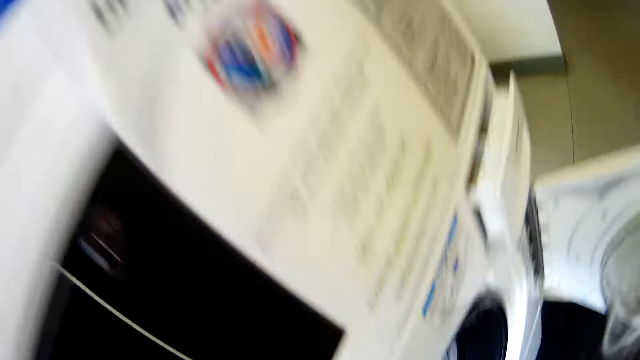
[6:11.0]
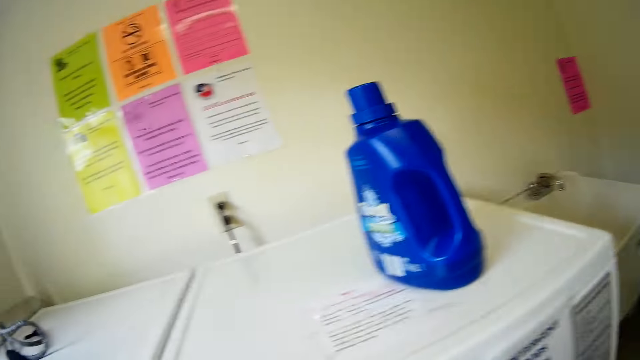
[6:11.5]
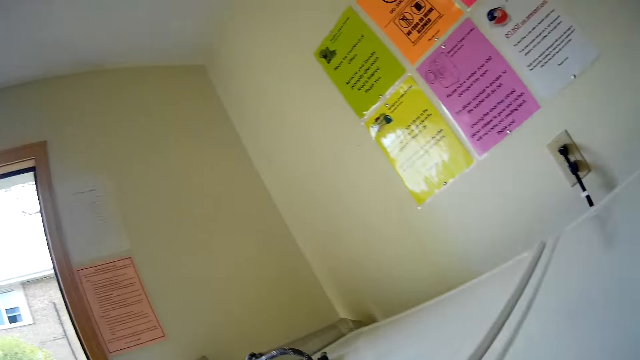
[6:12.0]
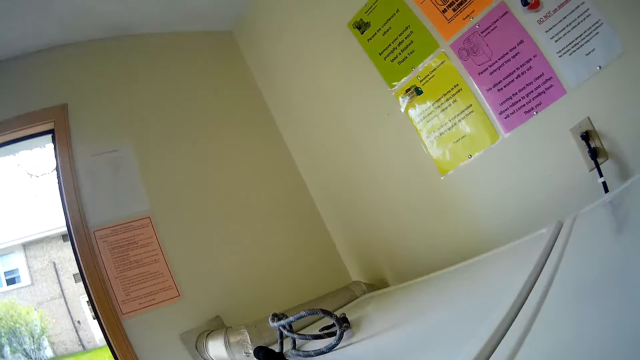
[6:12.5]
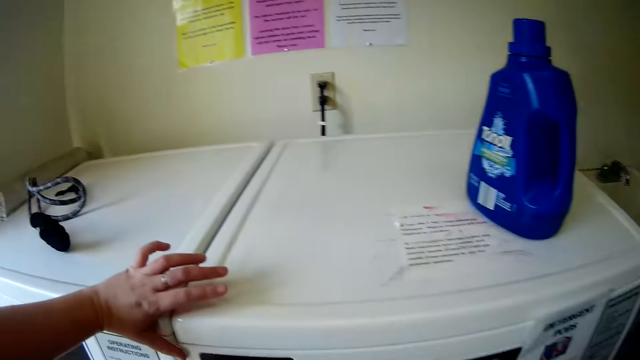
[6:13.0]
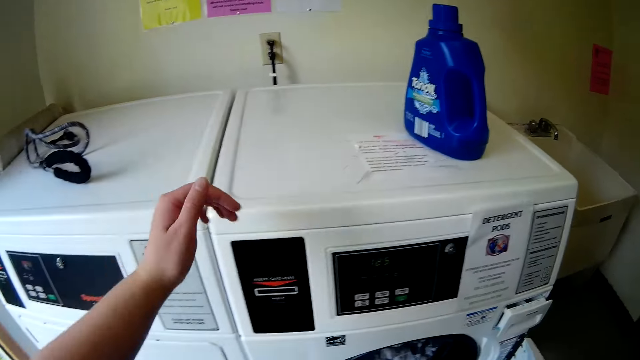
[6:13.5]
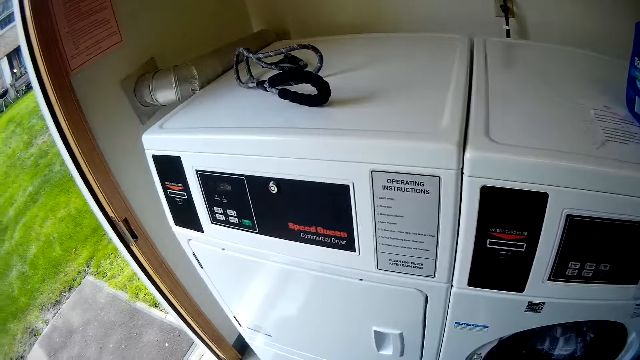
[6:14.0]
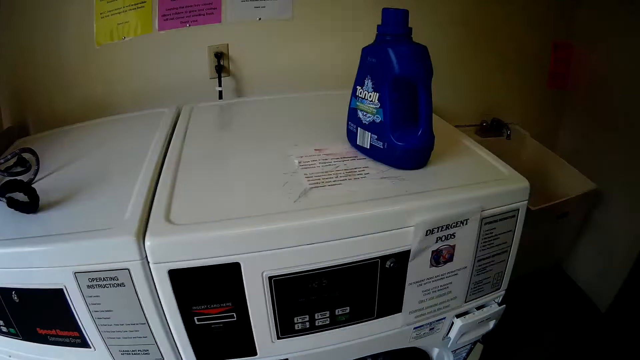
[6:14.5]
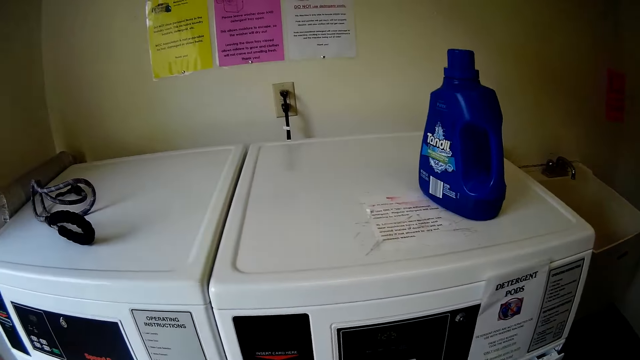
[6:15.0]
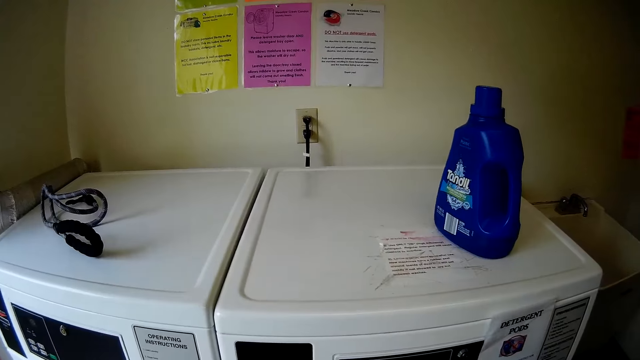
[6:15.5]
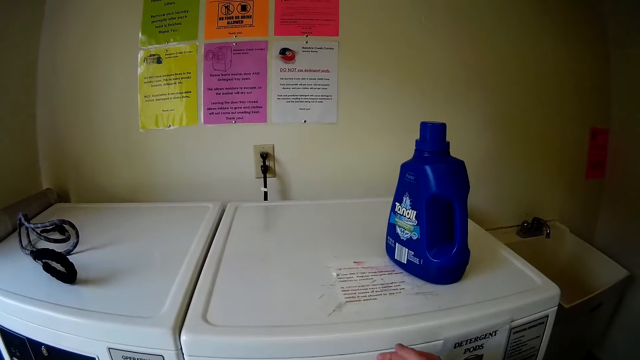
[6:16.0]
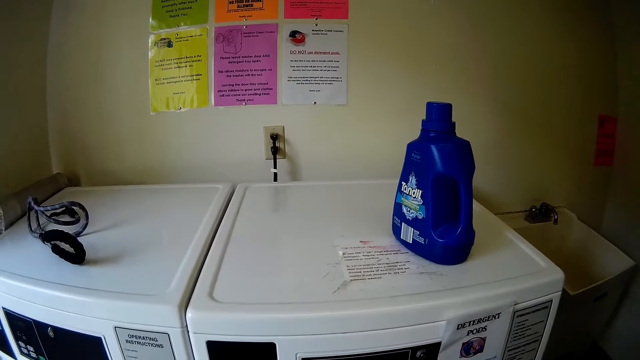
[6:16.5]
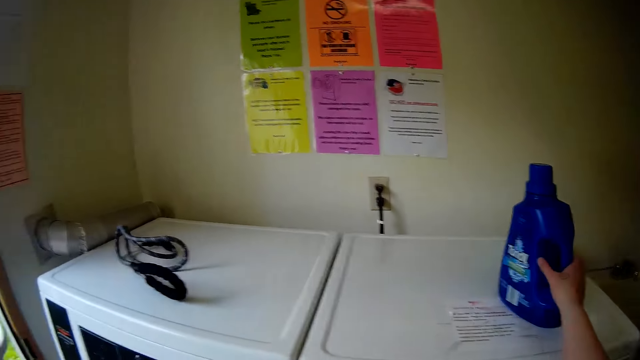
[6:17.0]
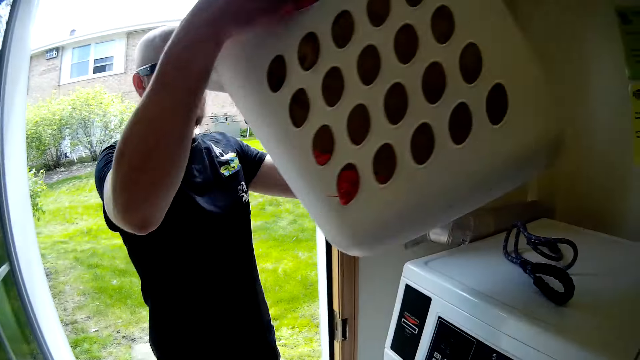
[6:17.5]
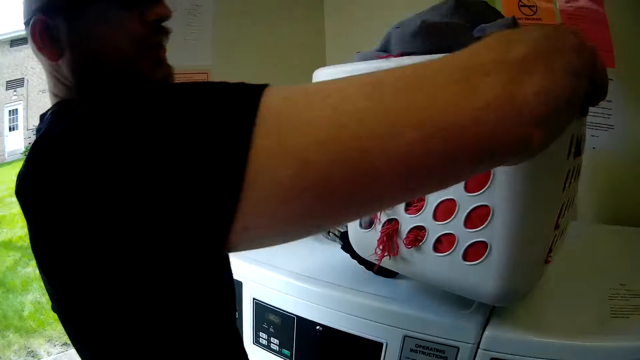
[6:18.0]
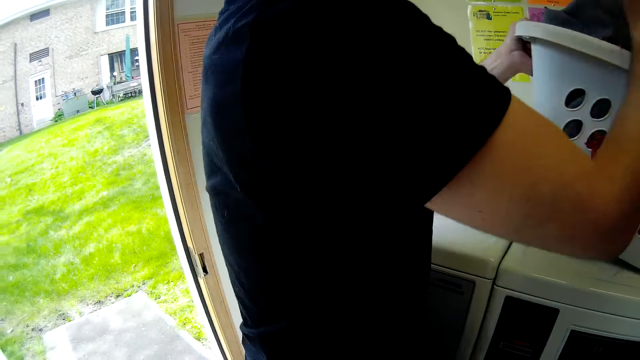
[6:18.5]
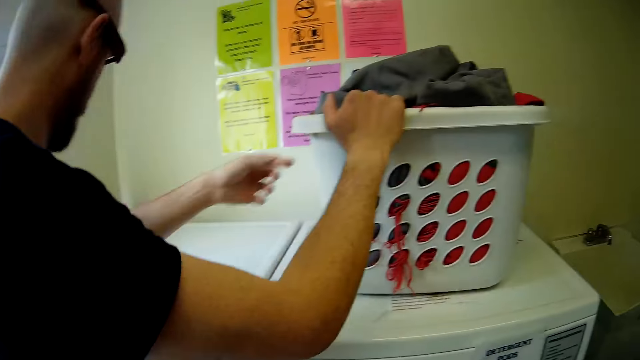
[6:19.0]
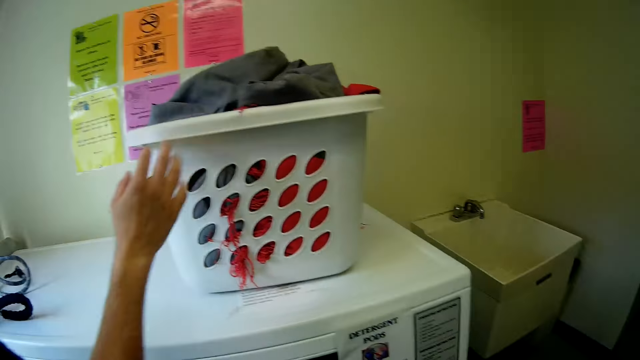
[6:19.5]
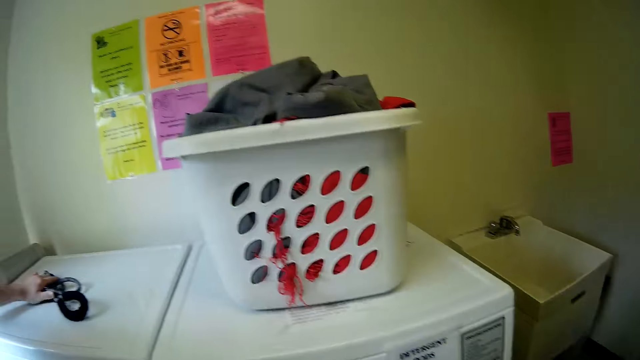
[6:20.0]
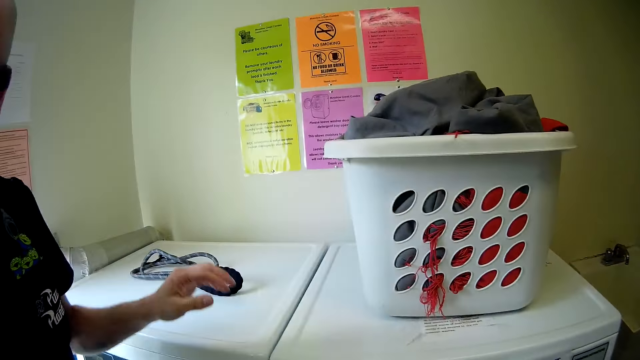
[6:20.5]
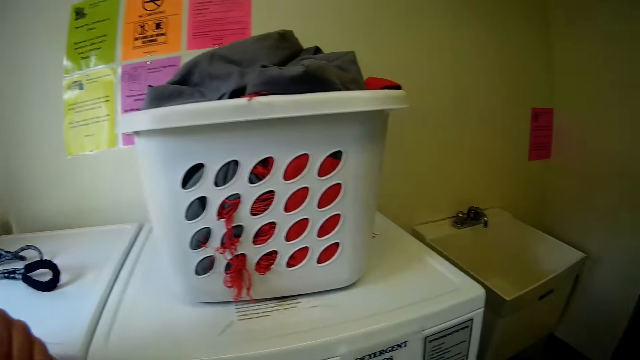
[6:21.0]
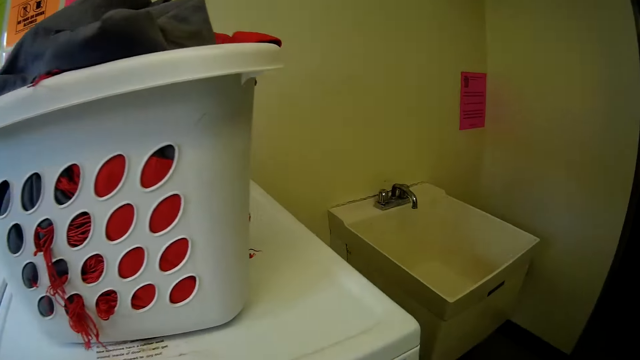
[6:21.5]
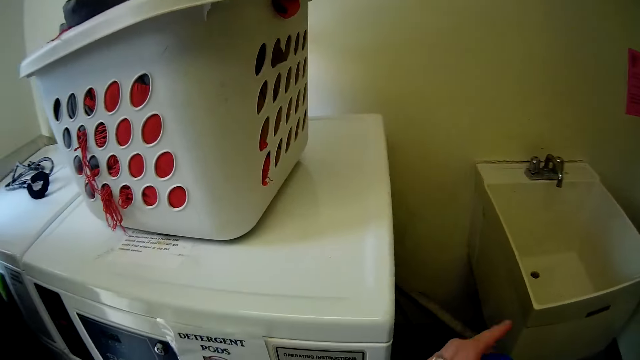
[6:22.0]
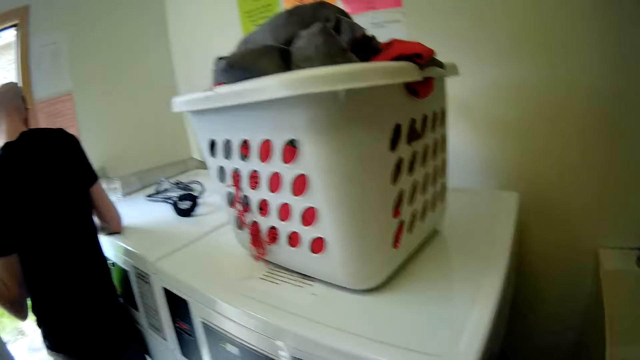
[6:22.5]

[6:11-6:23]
The camera wearer looks around. She removes the hand on the washing machine. She looks around. She picks a jerry can on top of the washing machine with her right hand. She touches the jerry can on the washing machine. The man walks into the laundry with the basket of cloths in both hands. The camera wearer talks to the man. The man puts the laundry plastic basket on the washing machine. The man moves a dog leash on the washing machine.

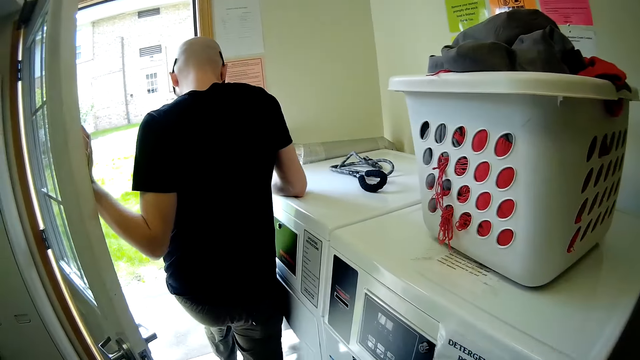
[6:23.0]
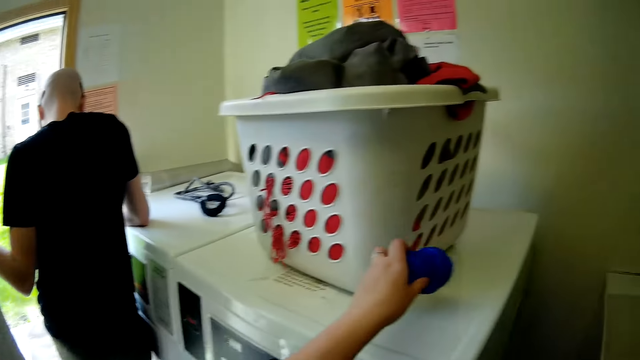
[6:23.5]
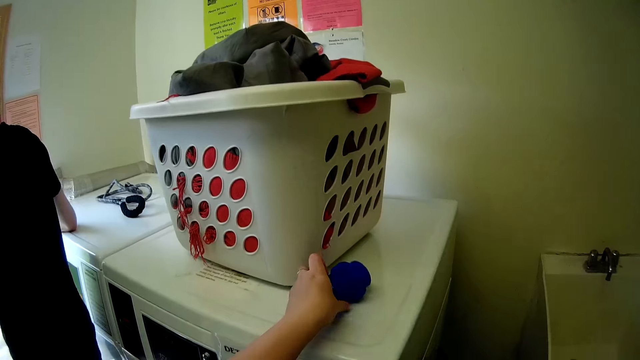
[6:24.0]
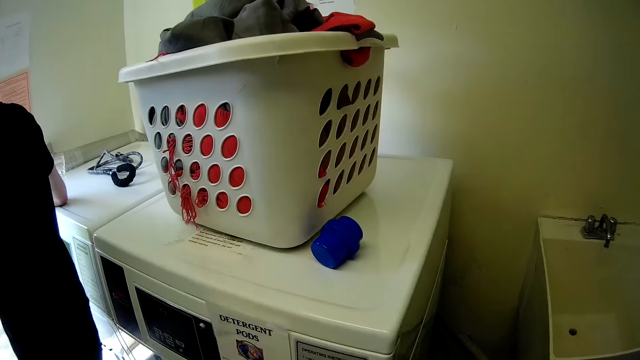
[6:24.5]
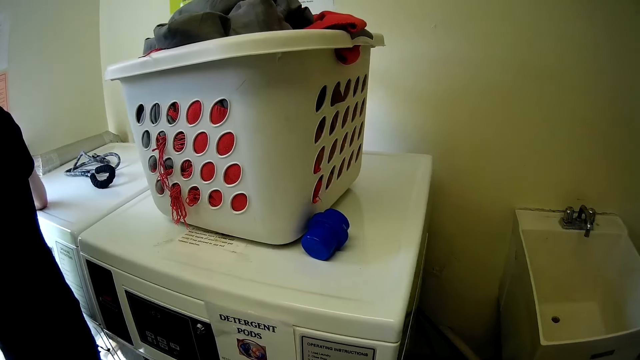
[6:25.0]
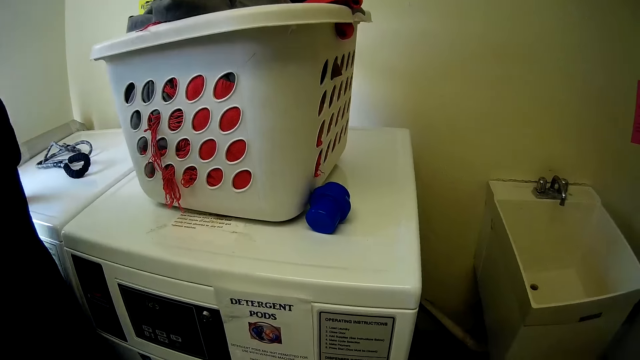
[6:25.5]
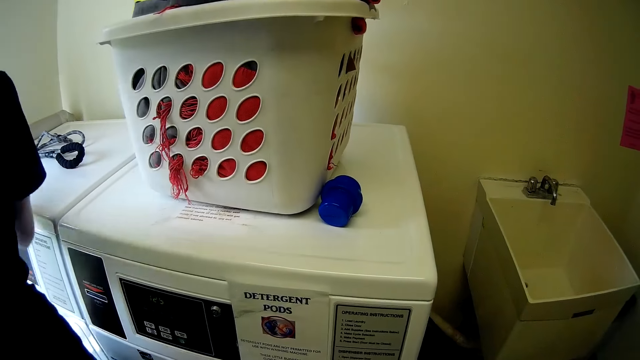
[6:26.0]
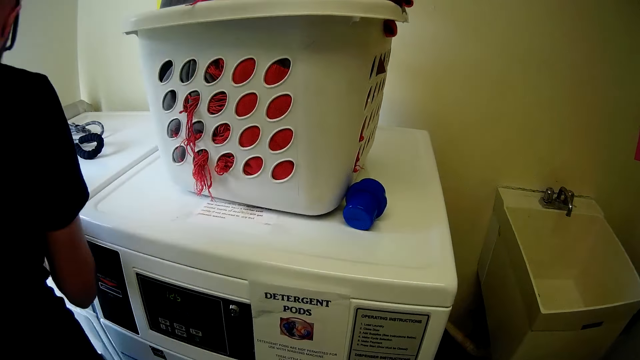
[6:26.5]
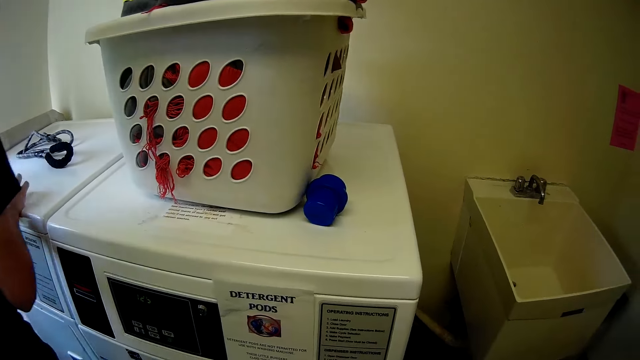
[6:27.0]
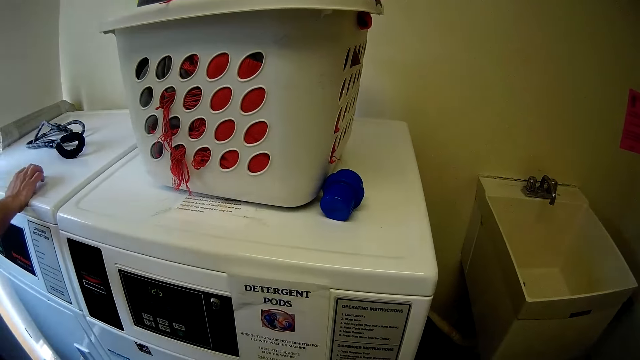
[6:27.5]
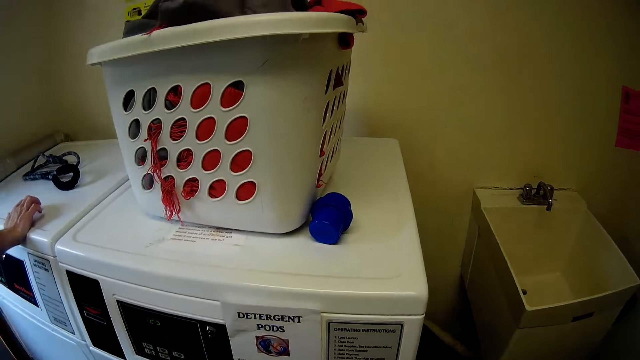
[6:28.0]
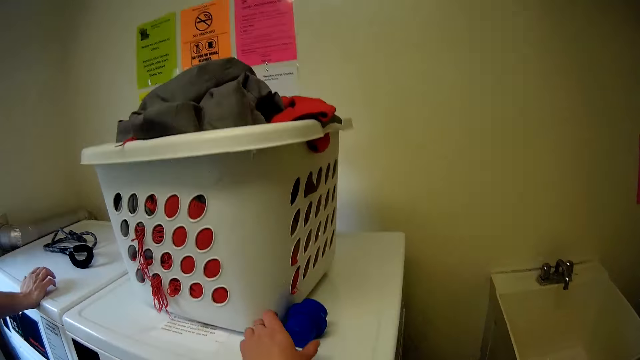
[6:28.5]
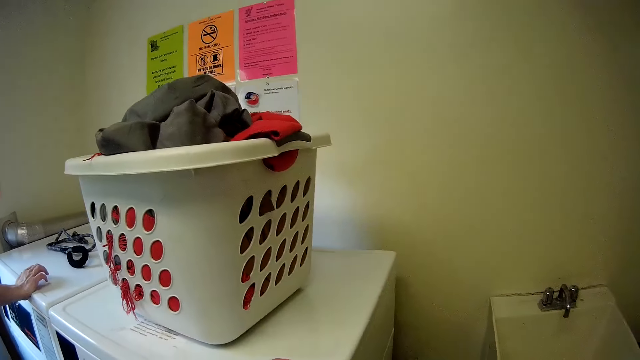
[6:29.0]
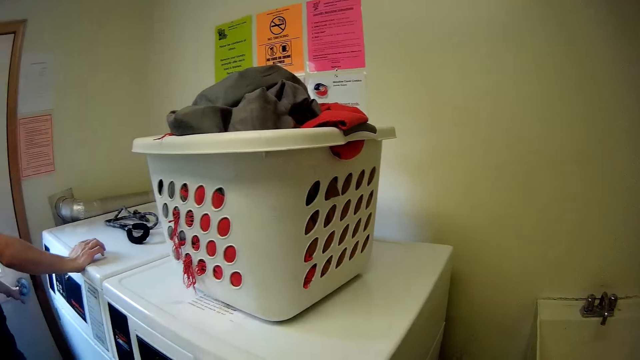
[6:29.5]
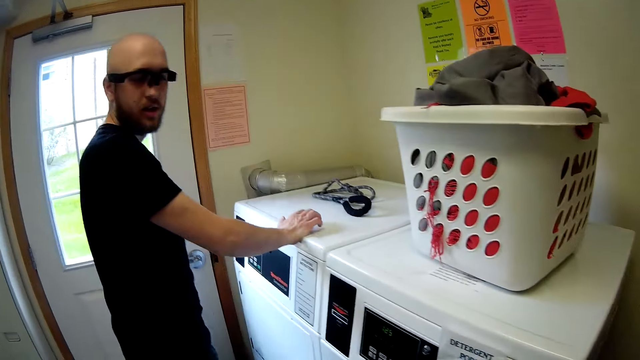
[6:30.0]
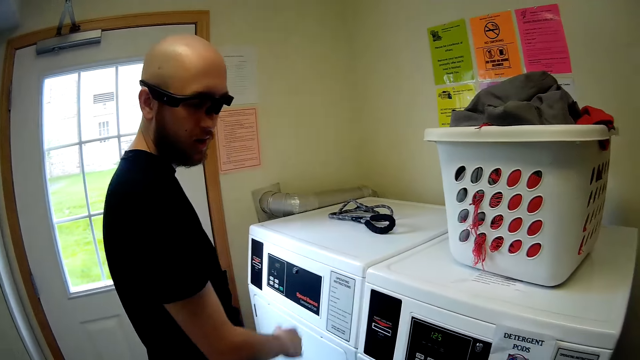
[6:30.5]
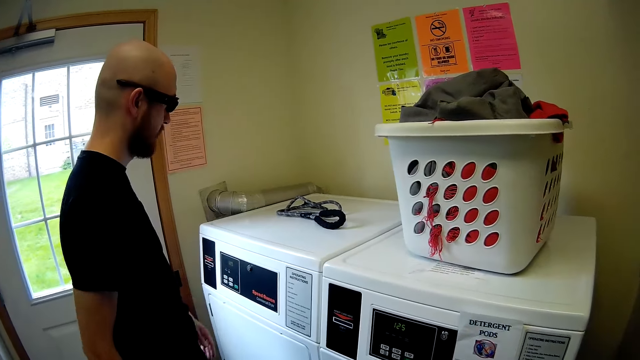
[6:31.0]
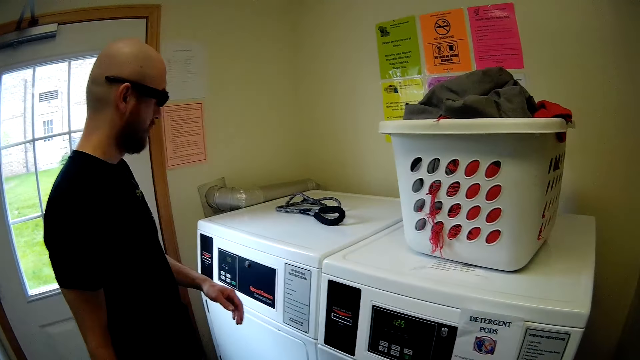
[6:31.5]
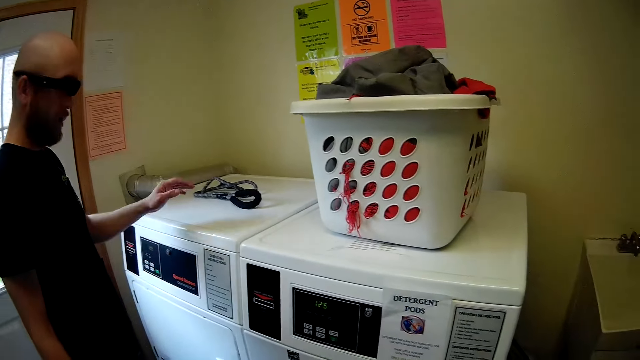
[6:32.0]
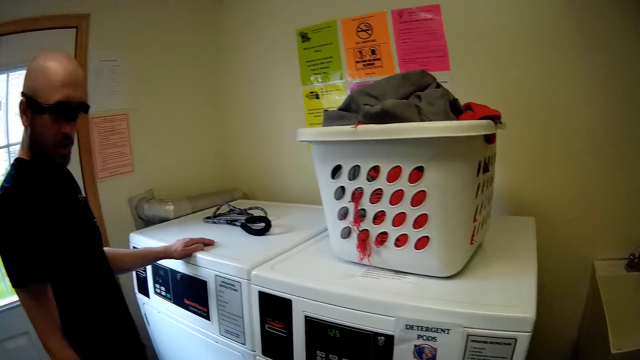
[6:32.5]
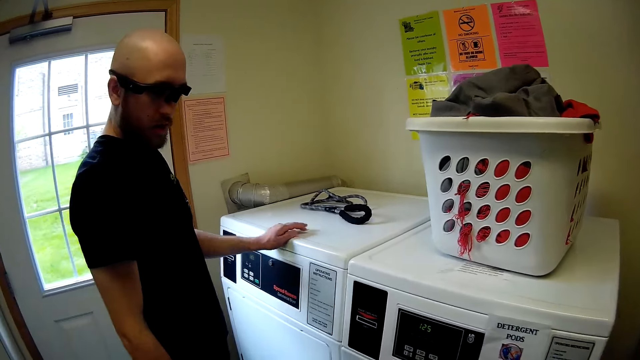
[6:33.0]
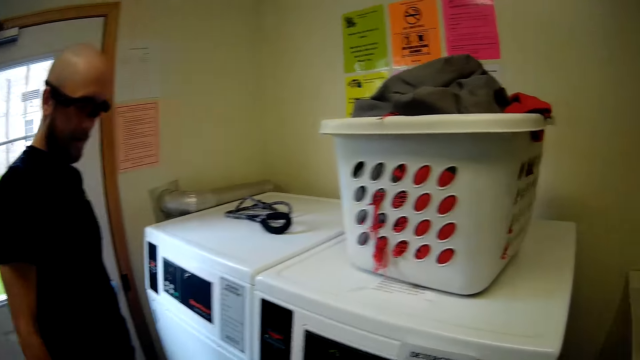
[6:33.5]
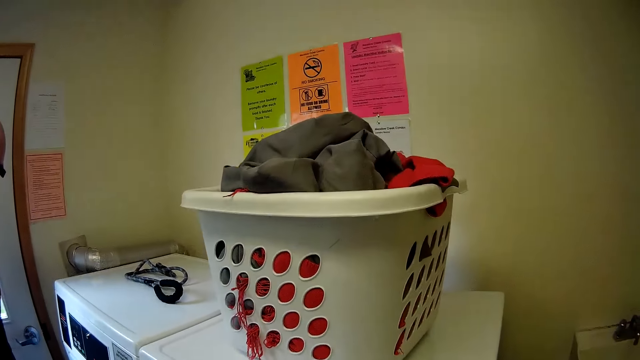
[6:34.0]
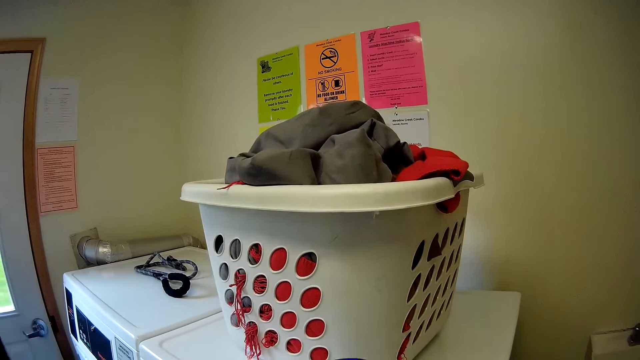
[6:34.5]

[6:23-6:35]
The man adjusts the cover of the washing machine with his left leg. The camera wearer drops a small plastic case on the washing machine with her left hand. She converses with the man. She picks the small blue plastic with her left hand. The man talks to the camera wearer. The man closes the door of the laundry room with his left hand. The camera wearer looks around. The man places his left hand on the washing machine. The camera wearer talks to the man. The man talks to the camera wearer.
